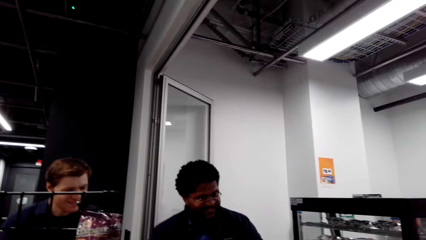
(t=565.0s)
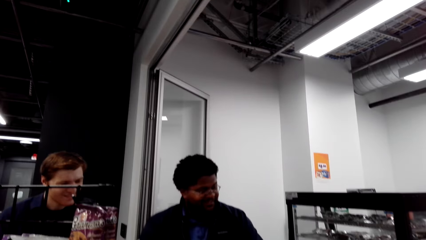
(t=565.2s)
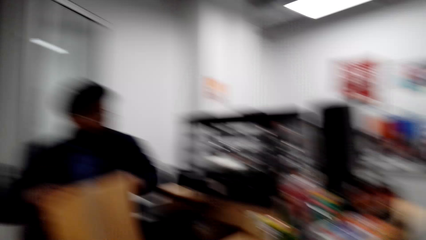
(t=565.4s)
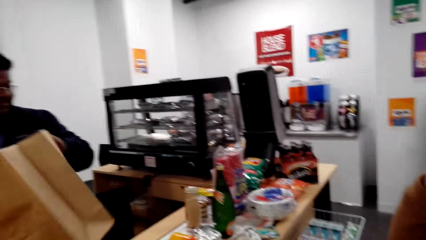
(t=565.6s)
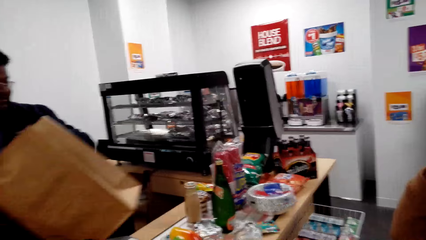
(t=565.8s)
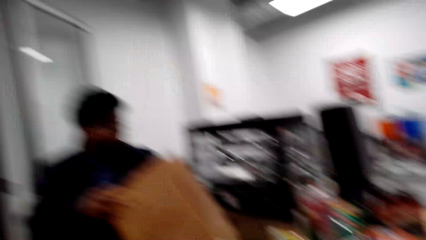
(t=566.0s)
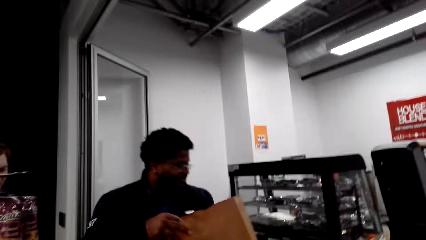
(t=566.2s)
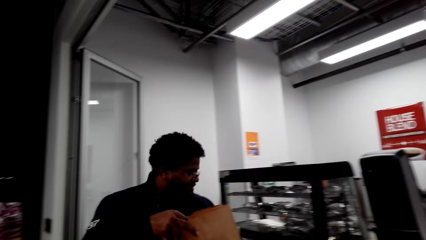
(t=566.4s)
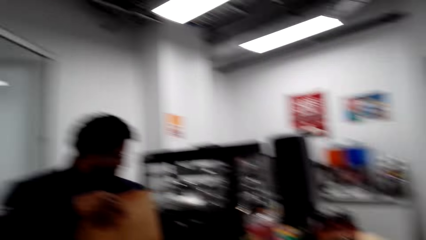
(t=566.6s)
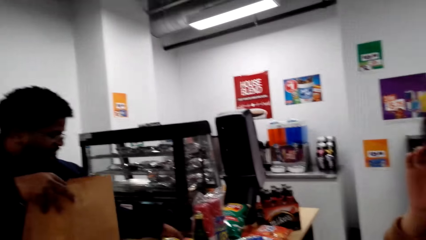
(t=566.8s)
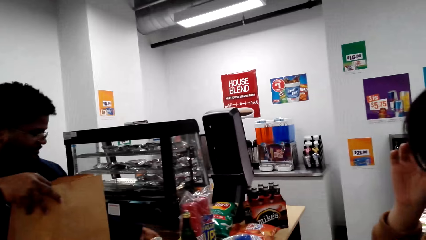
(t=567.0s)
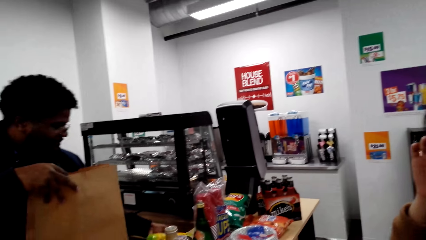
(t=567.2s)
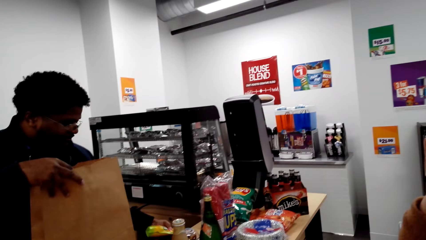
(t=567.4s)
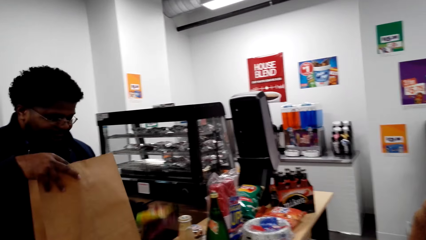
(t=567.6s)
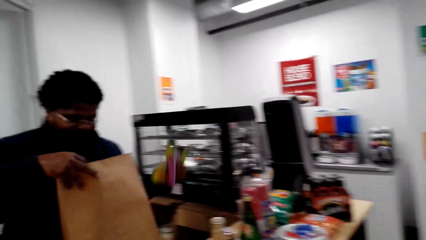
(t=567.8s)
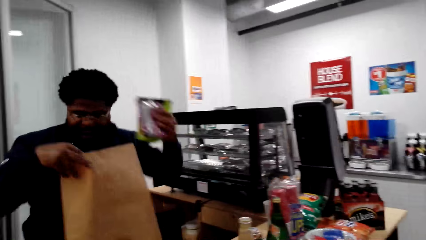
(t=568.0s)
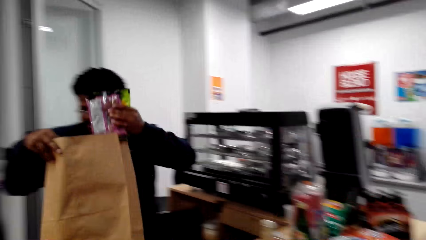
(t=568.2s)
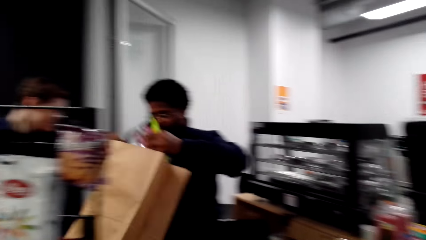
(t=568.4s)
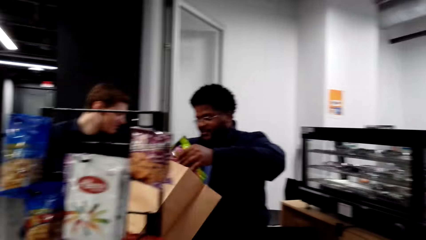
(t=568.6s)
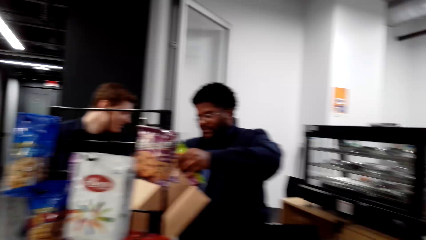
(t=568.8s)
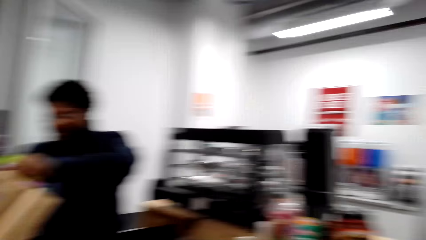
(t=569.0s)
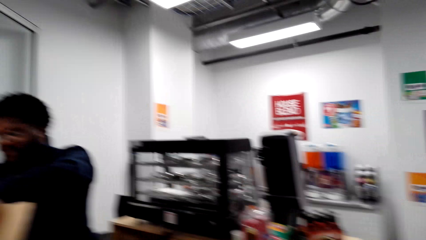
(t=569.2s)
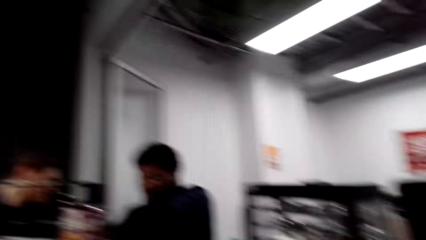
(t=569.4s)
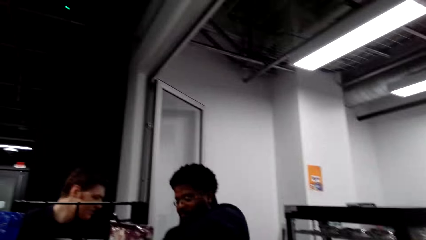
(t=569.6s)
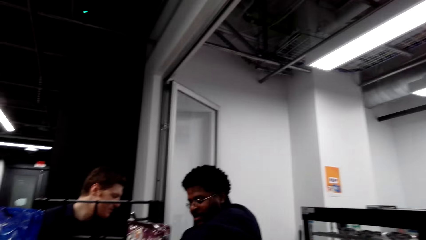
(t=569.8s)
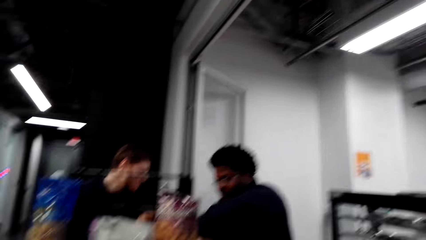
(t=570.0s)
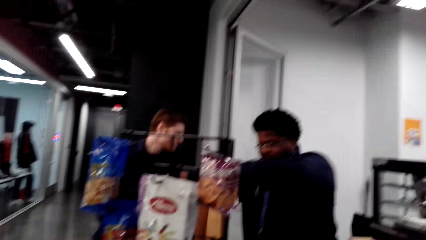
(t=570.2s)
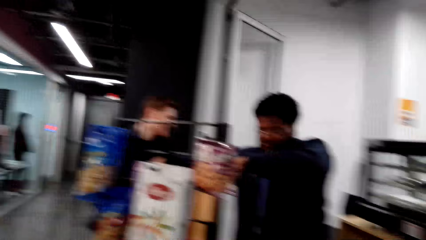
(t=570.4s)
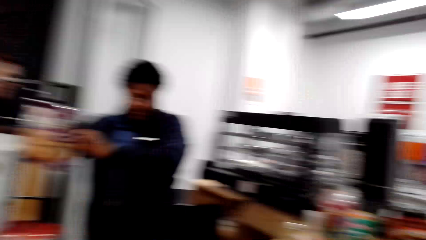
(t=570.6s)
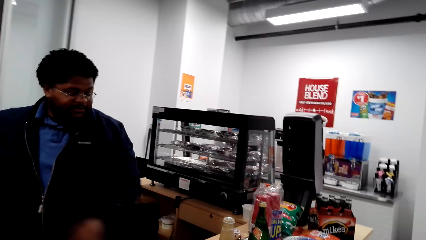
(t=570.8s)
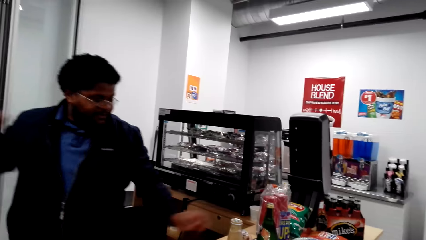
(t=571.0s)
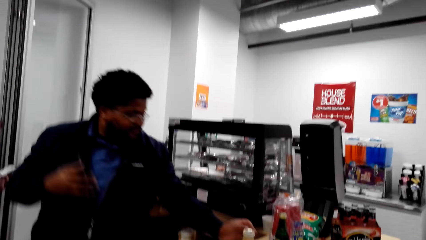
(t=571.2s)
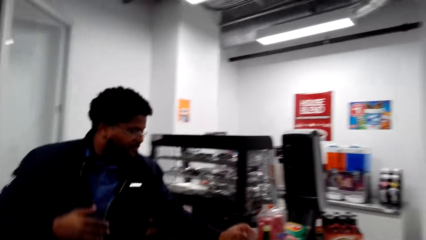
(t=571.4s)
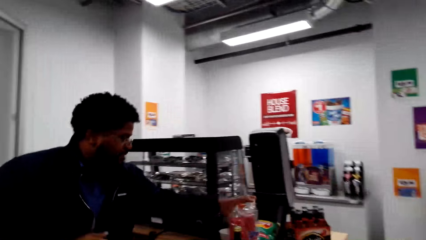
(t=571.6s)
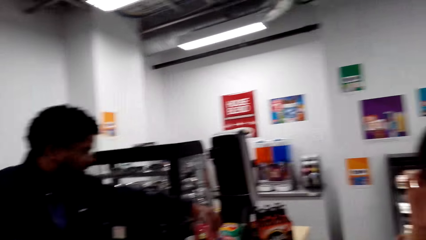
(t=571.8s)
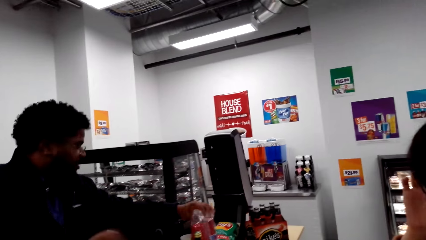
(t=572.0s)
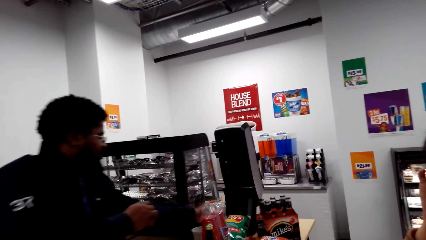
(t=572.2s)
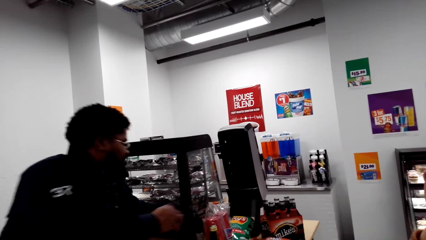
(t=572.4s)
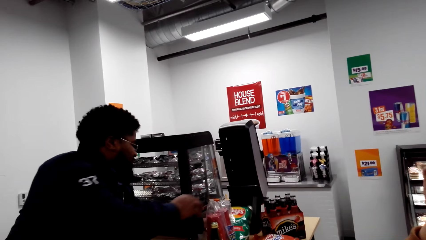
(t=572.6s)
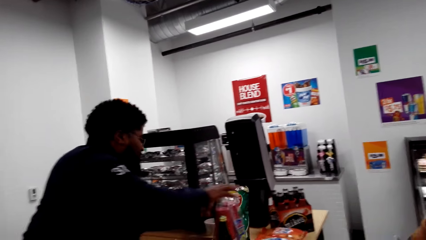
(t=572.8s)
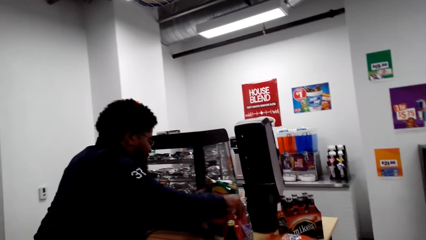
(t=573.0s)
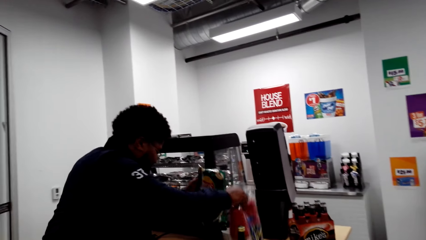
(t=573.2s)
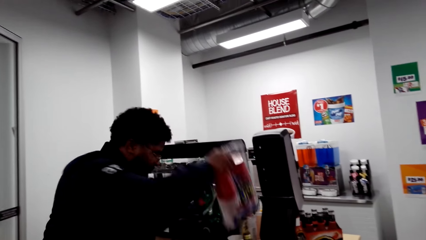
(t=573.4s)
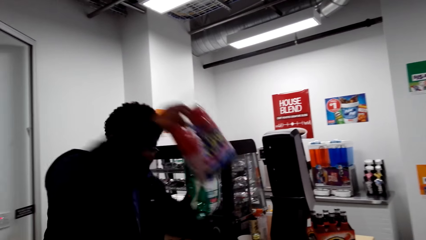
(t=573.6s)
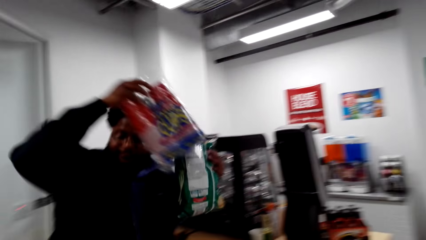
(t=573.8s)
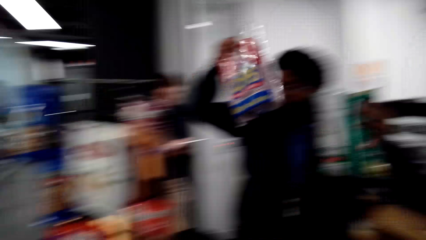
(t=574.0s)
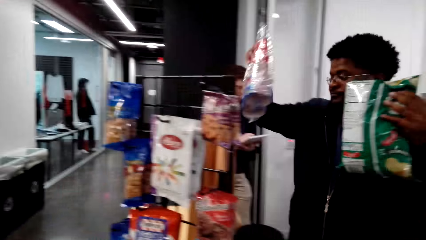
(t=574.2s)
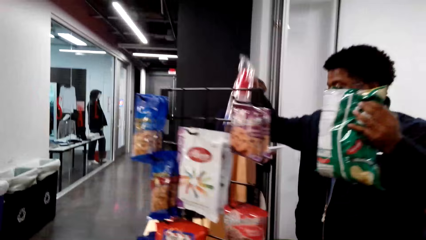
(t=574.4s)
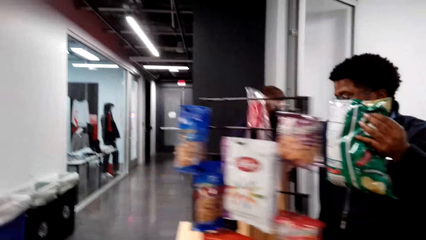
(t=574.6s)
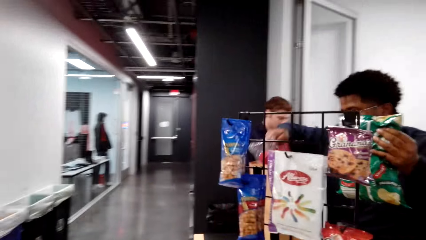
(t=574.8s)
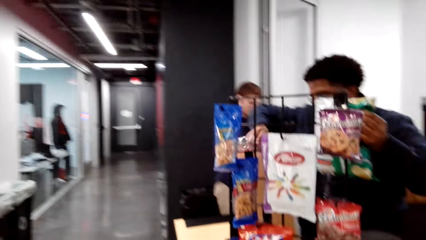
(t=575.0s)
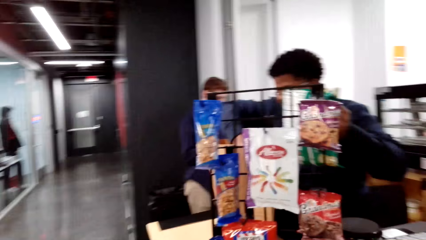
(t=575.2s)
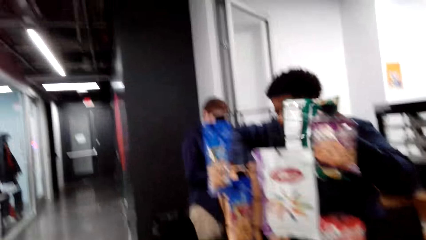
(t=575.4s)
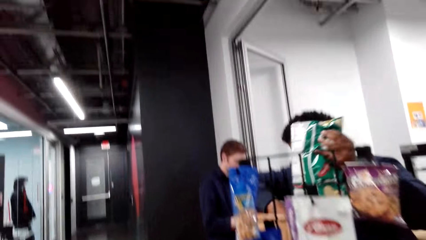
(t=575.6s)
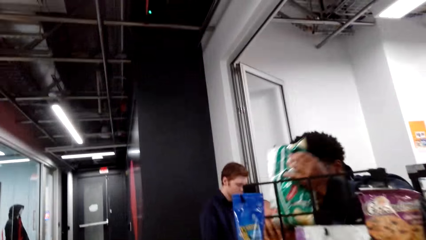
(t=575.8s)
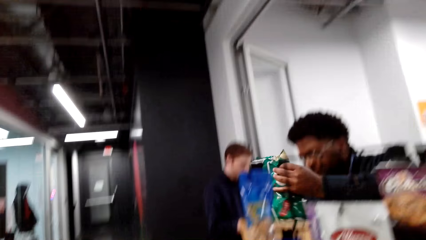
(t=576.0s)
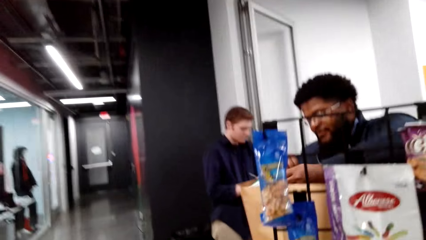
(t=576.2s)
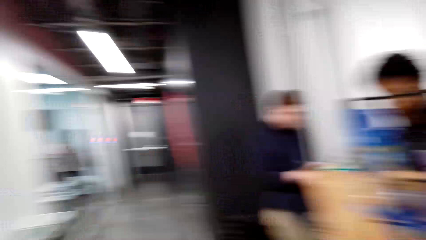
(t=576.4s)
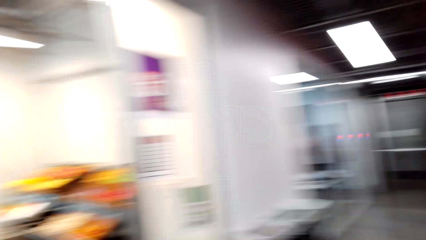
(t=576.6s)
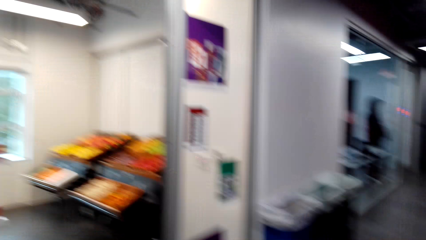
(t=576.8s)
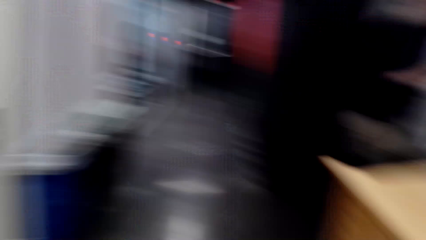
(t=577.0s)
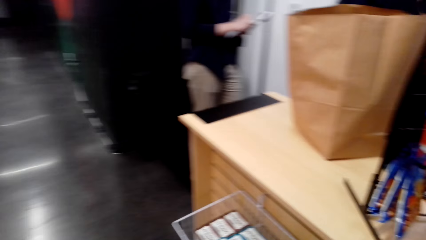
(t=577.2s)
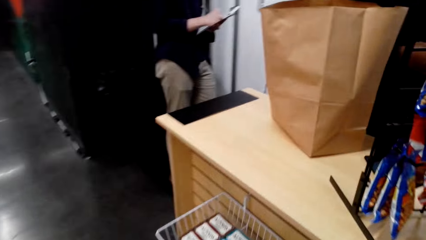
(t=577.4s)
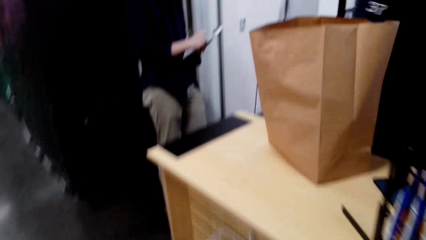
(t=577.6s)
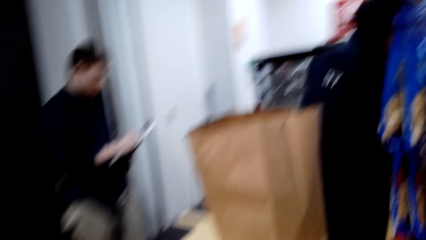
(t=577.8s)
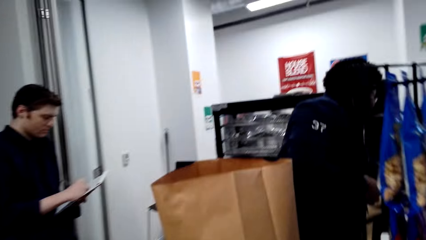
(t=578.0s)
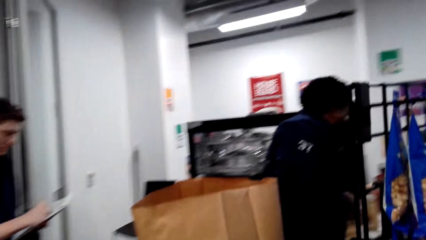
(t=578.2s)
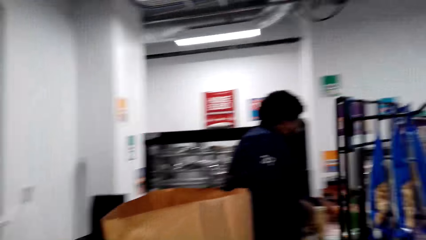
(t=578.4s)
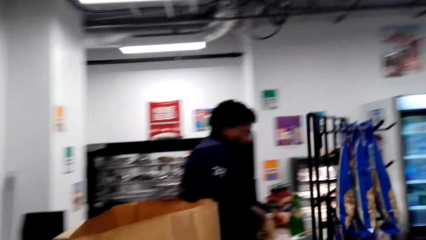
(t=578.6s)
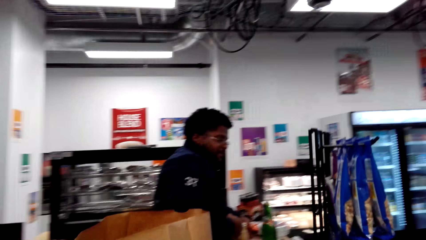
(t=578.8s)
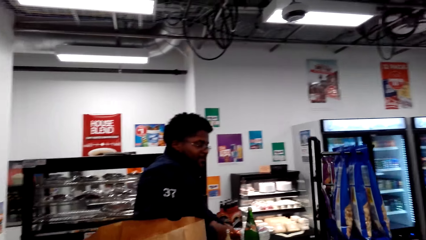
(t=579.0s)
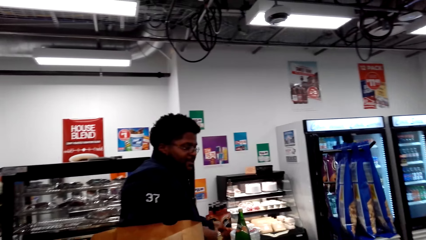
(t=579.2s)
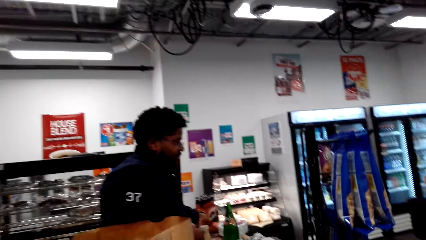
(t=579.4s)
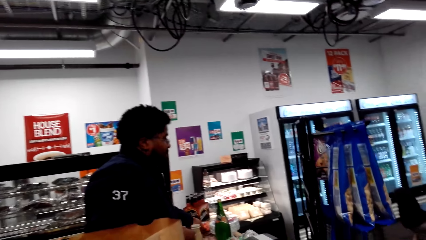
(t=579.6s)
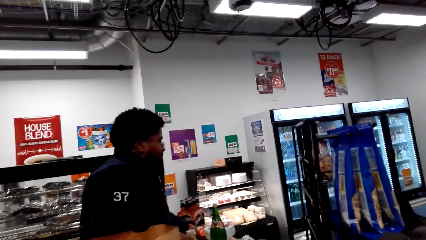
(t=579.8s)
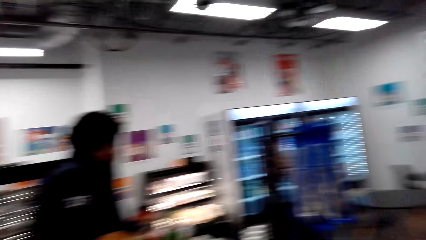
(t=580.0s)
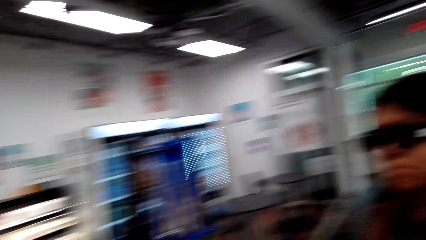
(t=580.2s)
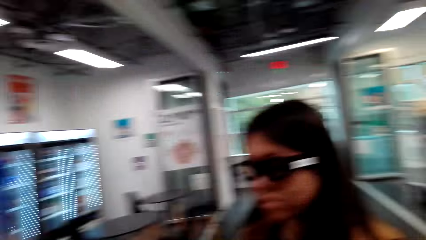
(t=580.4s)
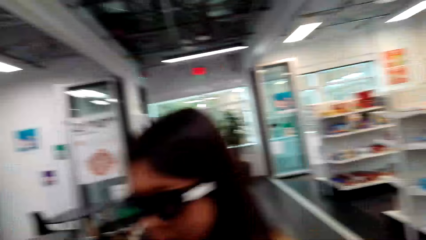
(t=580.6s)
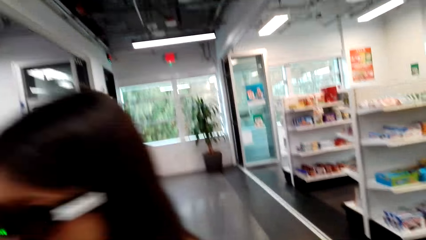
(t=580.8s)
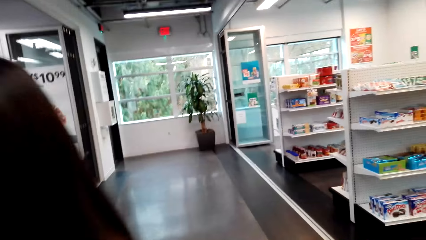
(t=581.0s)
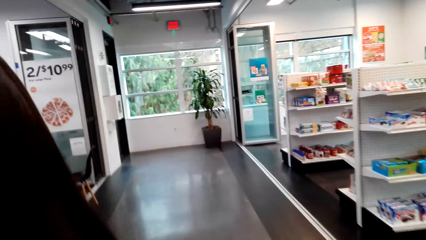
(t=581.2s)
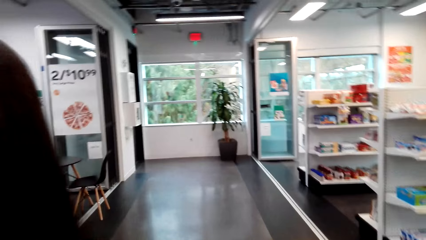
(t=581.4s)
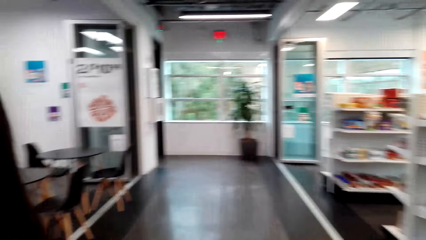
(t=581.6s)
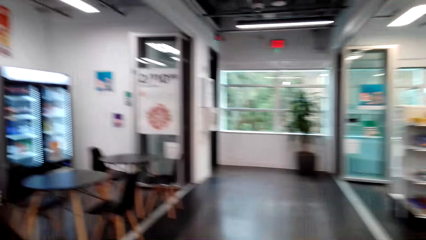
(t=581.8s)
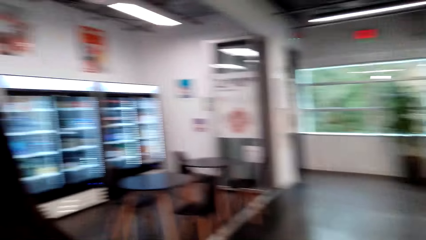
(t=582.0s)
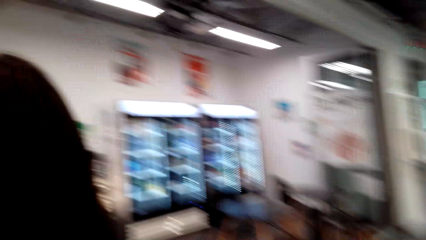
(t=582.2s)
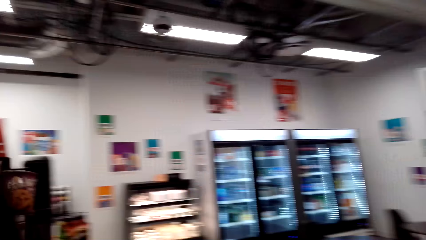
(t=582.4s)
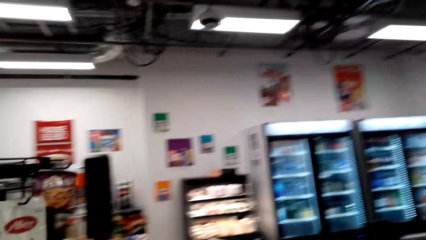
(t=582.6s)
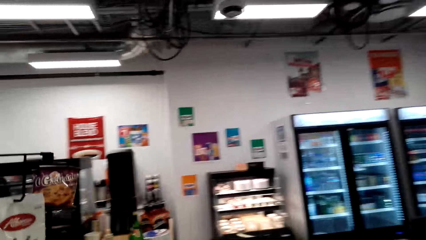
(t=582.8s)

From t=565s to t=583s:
The camera wearer laughs. A cashier holds the shopping paper or carrier bag. The camera wearer looks around. The cashier places the products on the carrier bag. The cashier picks something. The camera wearer looks around. The cashier puts something inside the shopping paper. The camera wearer walks around and talks with a lady.
